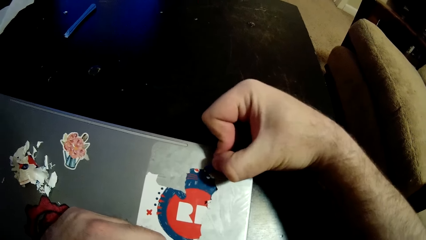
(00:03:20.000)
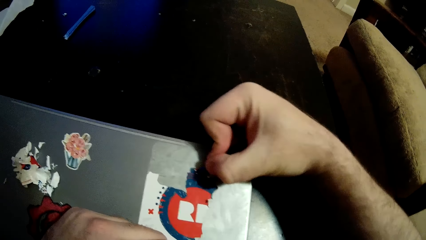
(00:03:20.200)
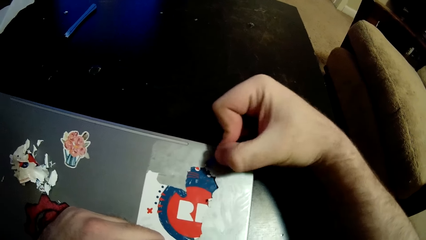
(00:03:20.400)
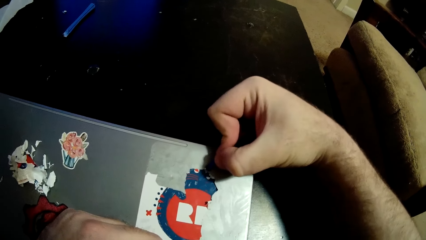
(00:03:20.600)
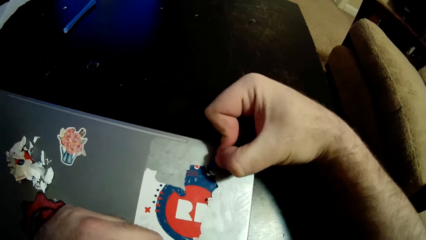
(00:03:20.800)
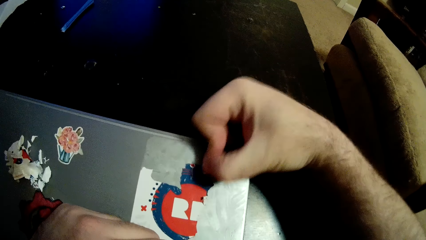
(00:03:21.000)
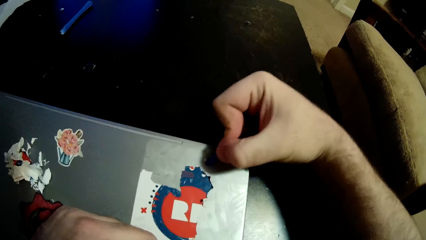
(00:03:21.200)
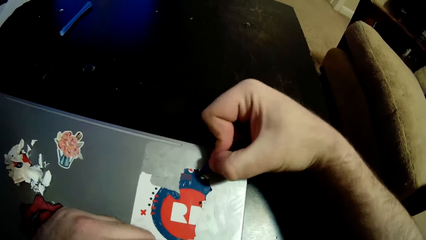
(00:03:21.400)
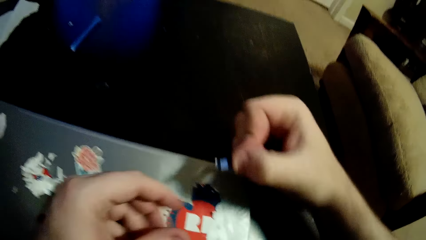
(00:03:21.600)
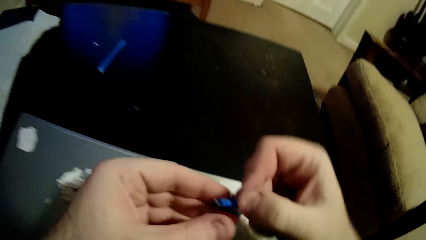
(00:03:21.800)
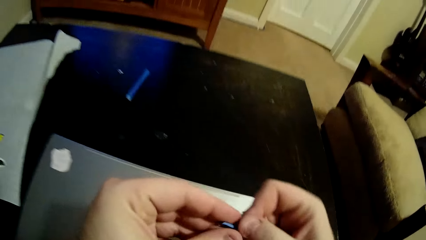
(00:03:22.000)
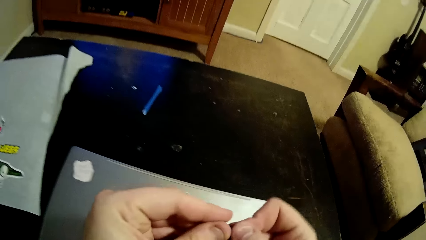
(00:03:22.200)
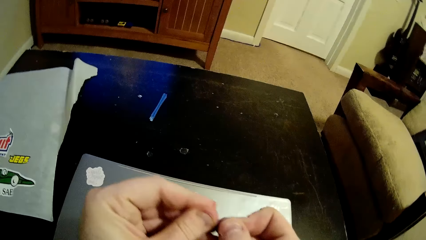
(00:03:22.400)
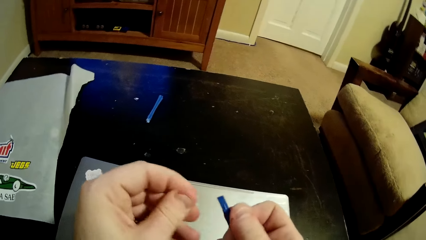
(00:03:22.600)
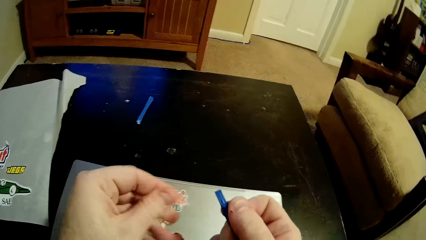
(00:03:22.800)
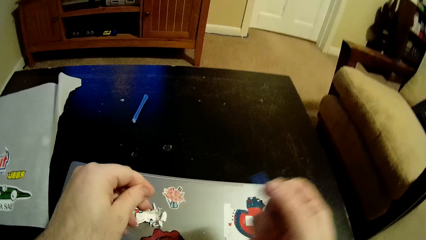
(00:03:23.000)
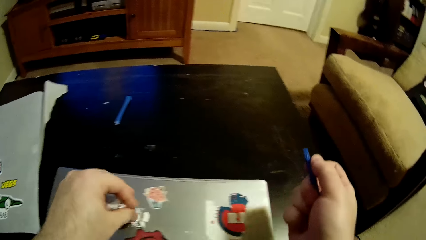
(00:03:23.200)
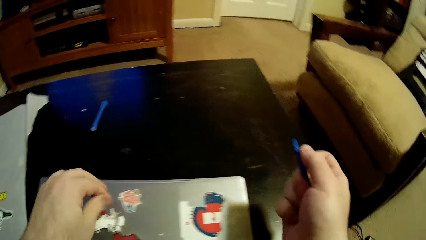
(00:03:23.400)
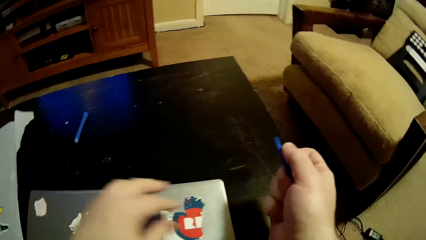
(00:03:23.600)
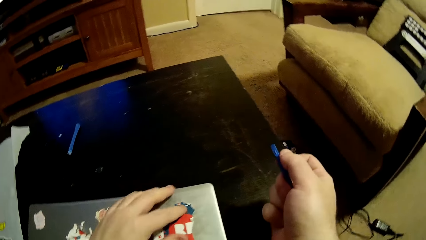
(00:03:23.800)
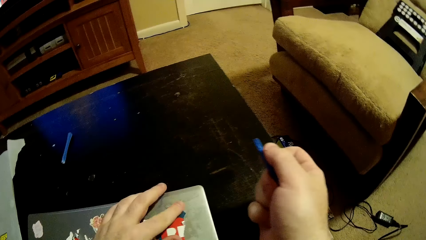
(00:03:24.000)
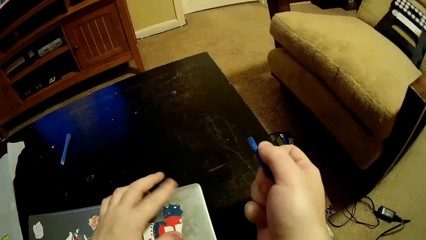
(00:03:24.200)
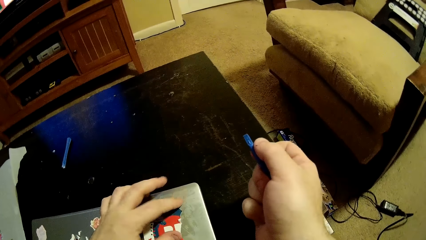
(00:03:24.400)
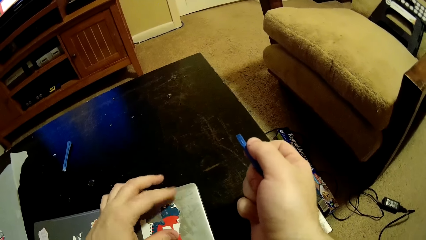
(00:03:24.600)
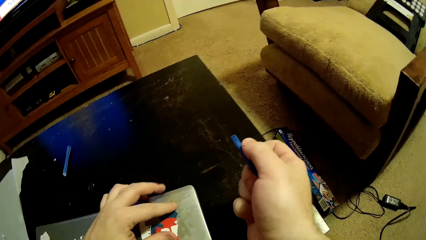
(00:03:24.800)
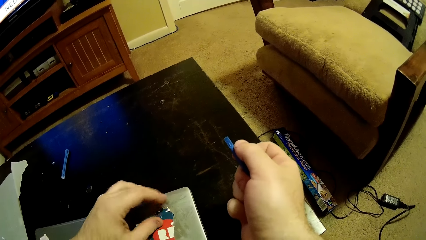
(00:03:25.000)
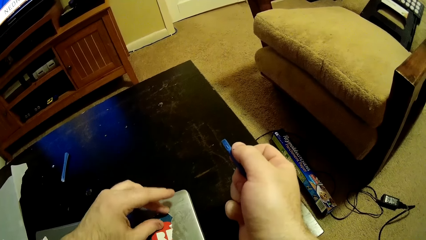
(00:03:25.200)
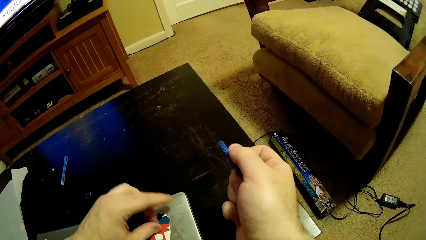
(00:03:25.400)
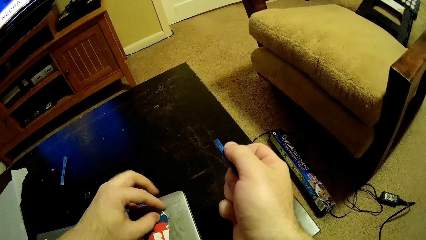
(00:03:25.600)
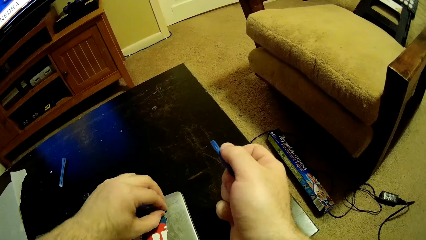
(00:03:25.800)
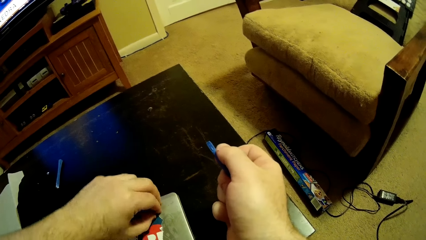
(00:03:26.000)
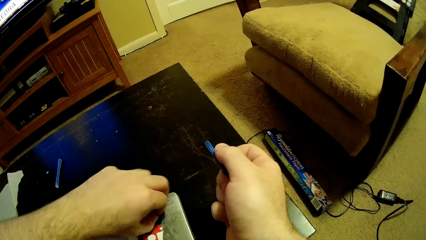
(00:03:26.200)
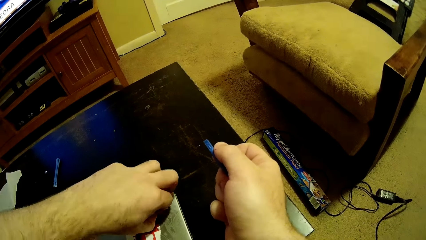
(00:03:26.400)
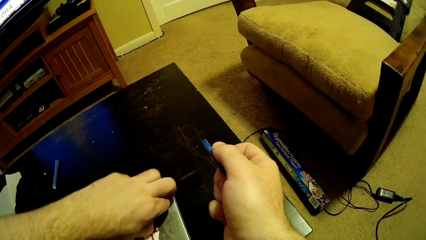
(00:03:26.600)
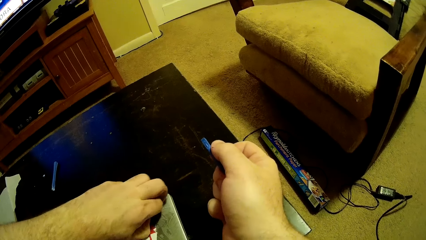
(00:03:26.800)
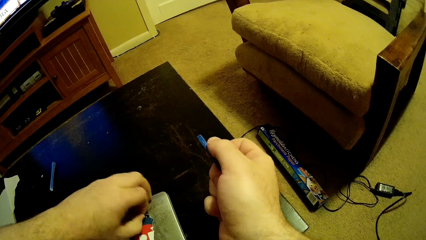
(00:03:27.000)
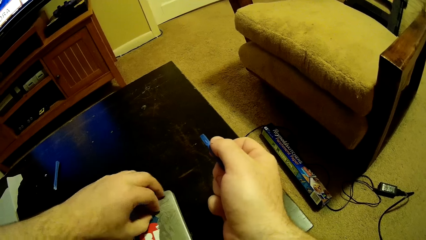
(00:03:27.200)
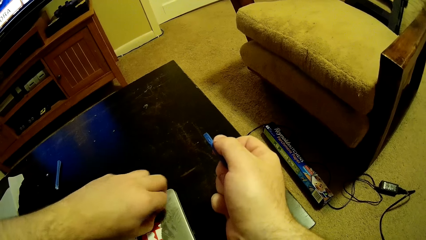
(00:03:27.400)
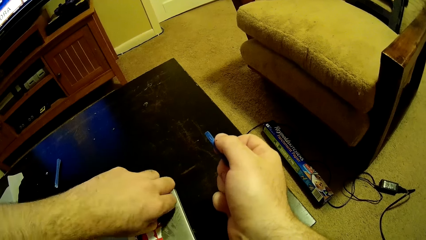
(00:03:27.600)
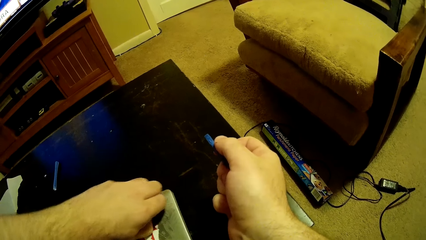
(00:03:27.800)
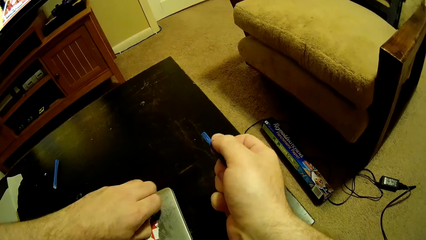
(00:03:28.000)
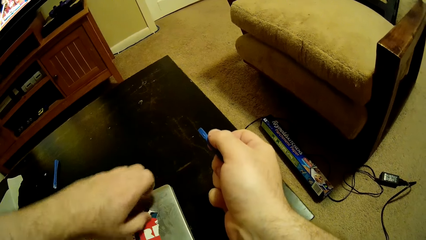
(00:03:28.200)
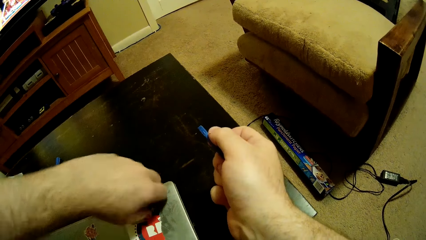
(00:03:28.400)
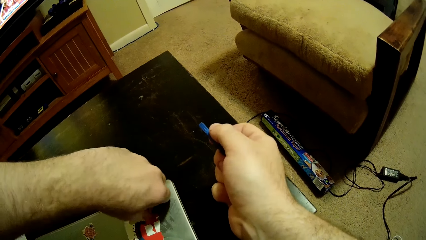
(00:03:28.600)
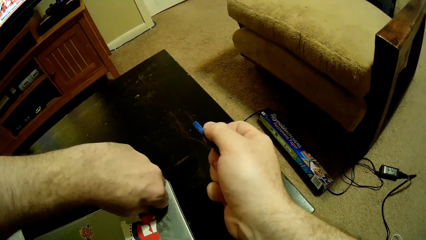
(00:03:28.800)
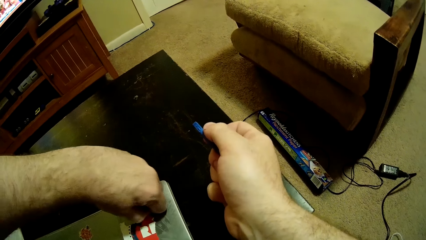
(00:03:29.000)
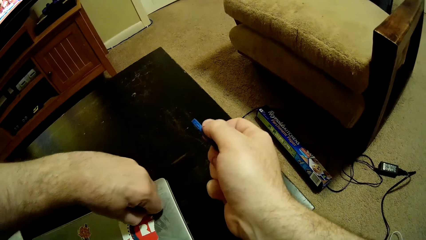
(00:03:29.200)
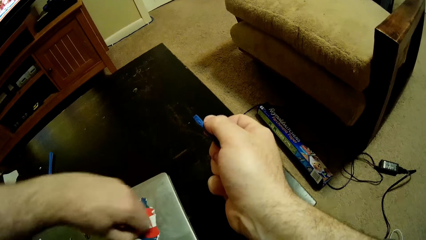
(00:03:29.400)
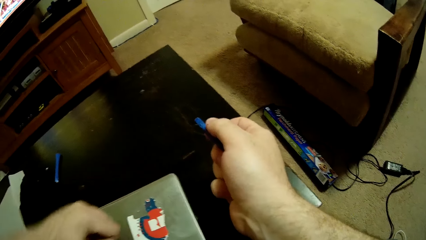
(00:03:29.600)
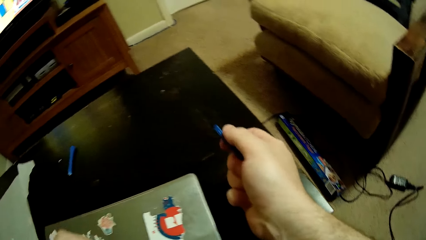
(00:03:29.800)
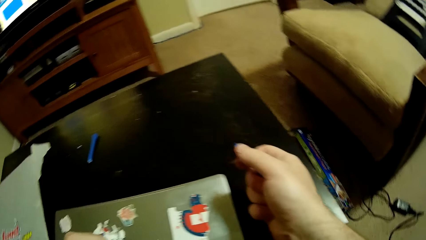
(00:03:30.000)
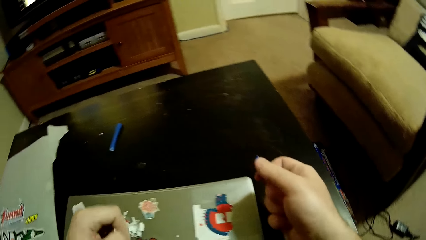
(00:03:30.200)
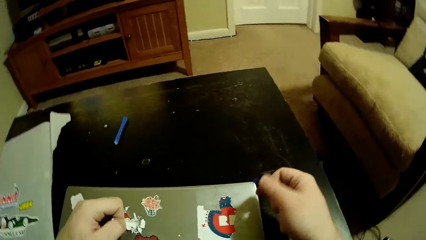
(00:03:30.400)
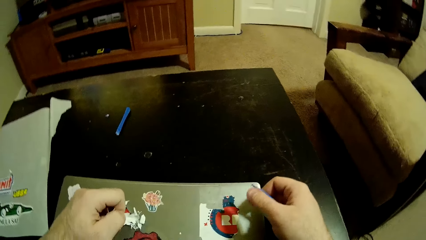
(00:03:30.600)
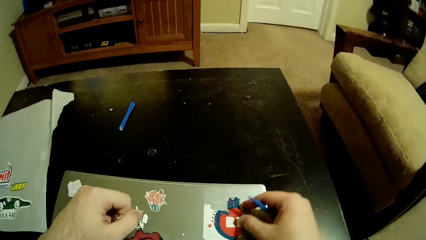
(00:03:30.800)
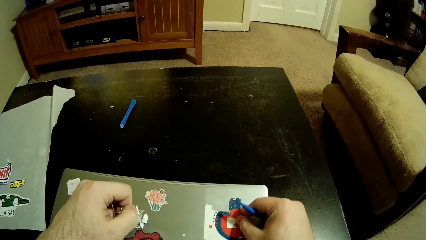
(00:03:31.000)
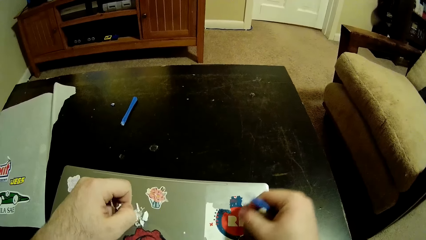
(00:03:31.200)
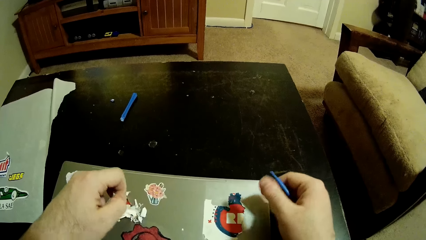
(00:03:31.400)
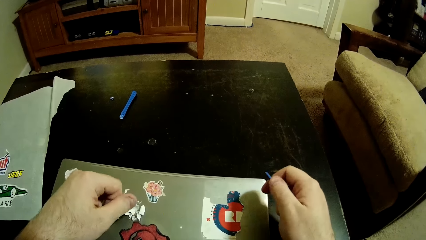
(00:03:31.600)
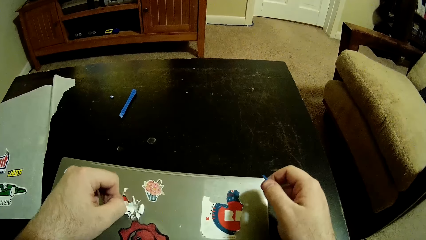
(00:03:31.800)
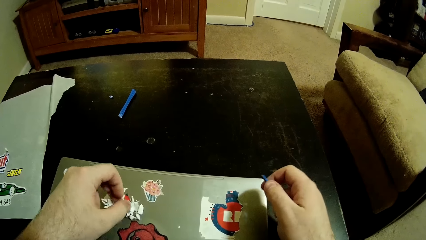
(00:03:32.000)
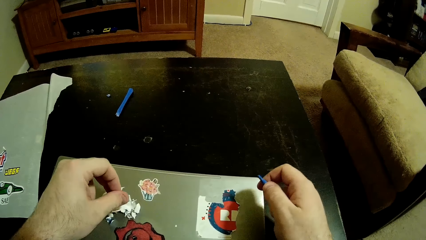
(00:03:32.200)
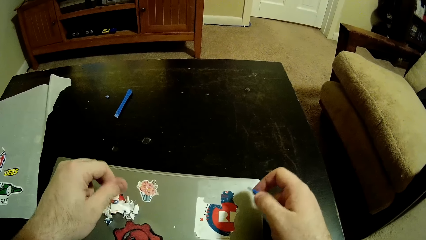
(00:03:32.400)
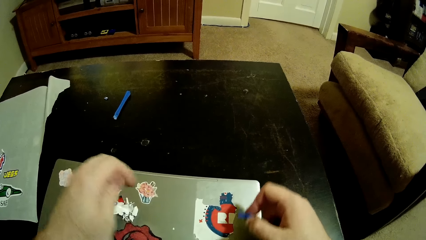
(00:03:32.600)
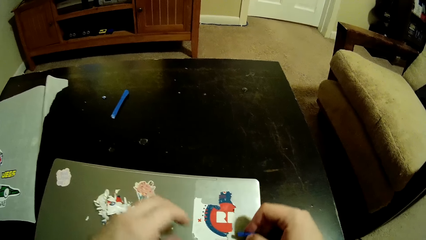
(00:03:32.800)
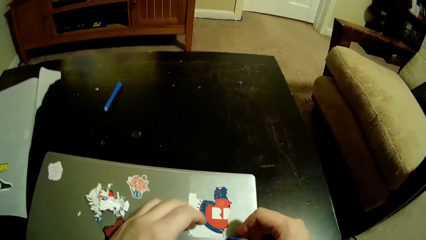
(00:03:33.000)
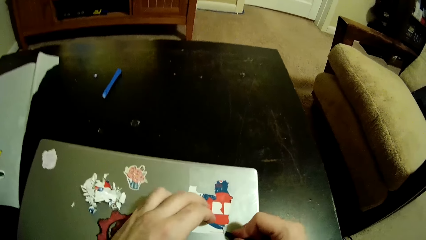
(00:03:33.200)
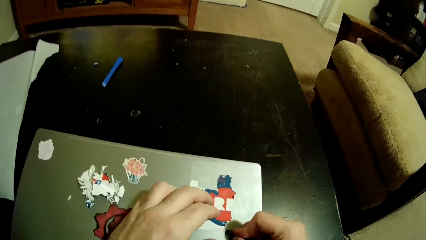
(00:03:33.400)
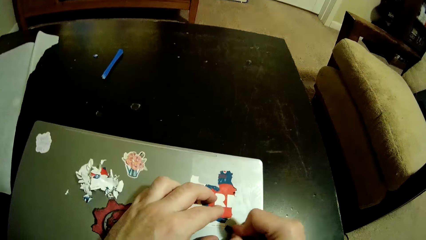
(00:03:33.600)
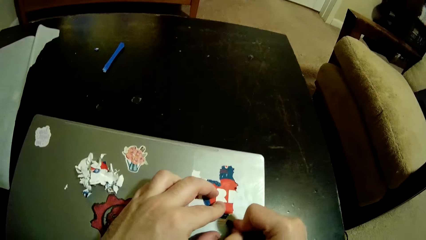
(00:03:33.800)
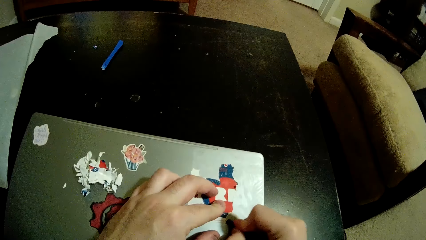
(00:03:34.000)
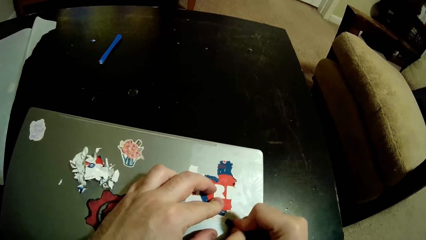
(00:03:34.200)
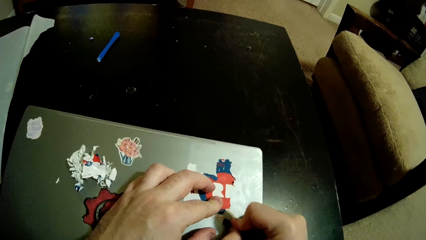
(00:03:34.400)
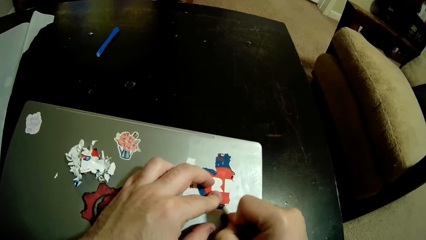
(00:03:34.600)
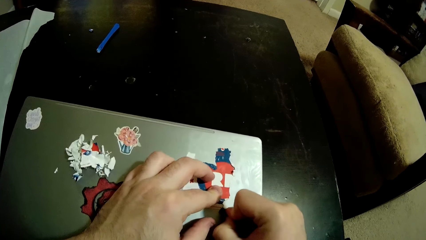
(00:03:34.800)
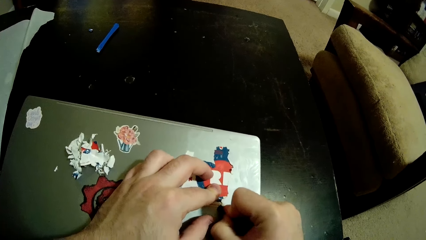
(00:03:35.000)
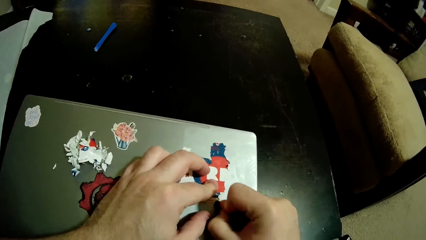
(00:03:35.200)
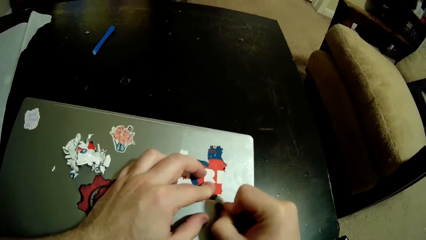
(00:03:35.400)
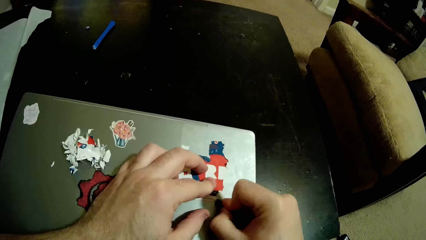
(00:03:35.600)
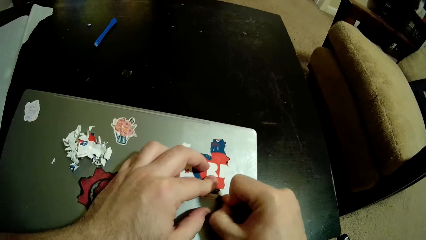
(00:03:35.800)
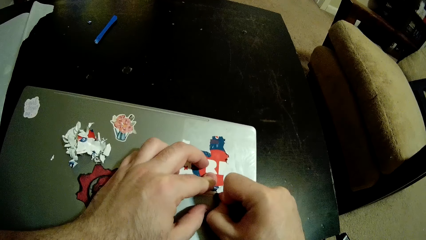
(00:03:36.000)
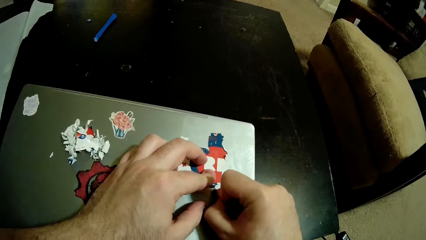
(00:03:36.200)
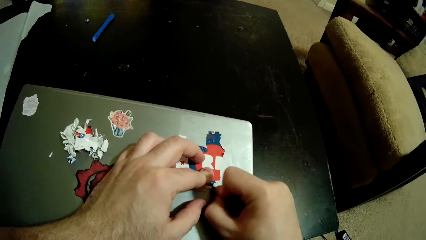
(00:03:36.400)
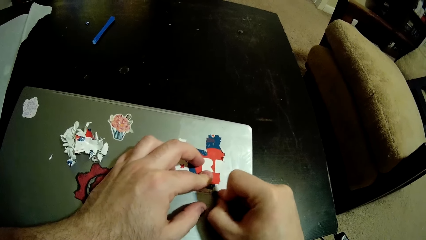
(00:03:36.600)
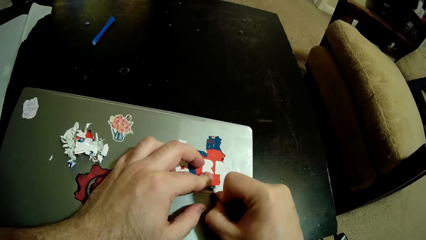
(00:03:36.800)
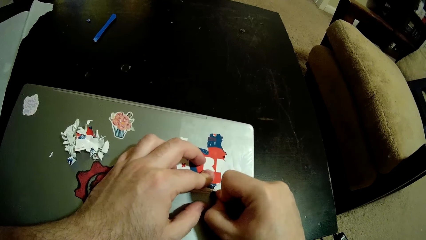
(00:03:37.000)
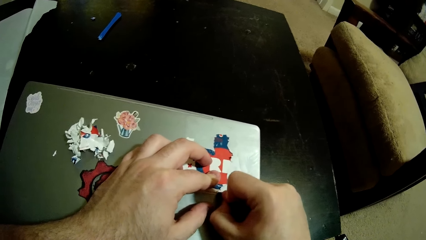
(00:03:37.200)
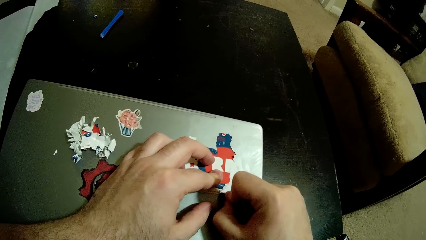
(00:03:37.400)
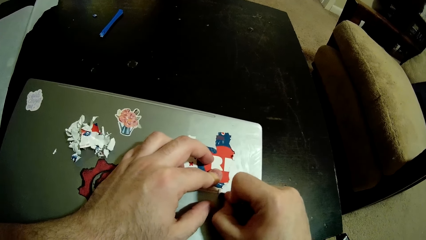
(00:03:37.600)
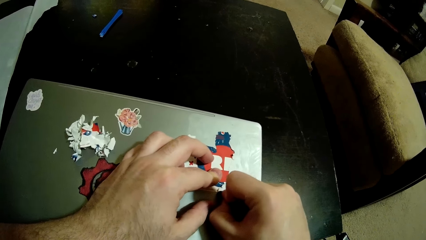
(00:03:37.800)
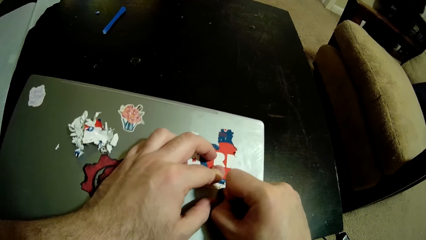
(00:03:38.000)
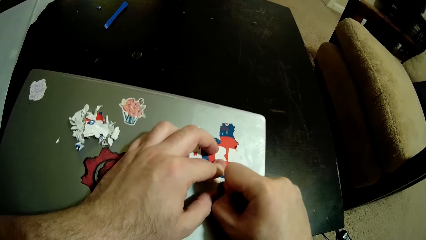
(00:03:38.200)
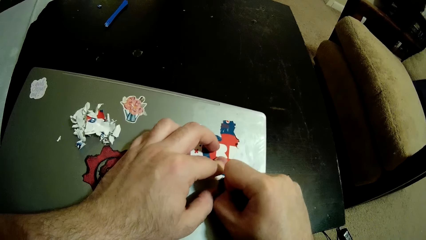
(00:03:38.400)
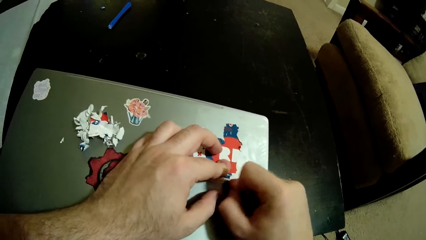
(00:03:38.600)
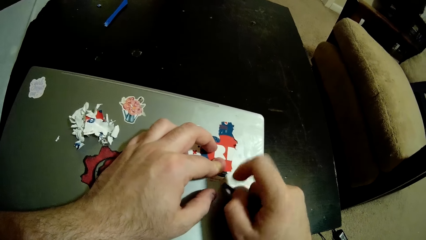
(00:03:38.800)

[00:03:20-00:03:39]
The camera wearer puts the sticker down. He removes the sticker with his hands. He removes the sticker on the wall.
